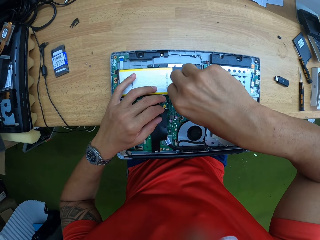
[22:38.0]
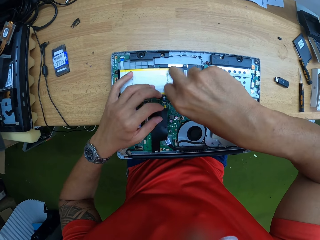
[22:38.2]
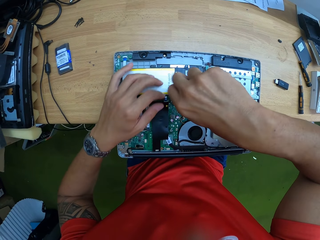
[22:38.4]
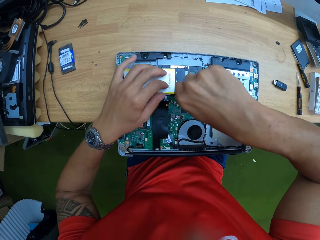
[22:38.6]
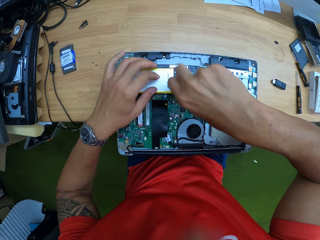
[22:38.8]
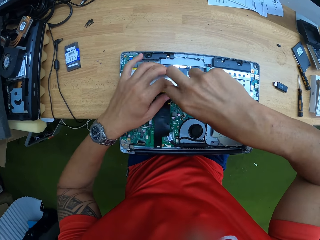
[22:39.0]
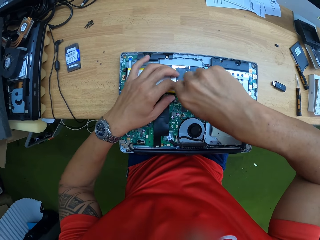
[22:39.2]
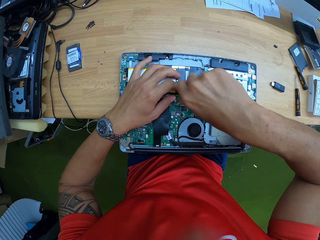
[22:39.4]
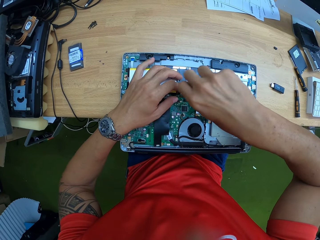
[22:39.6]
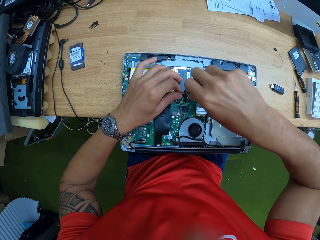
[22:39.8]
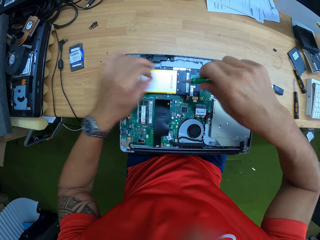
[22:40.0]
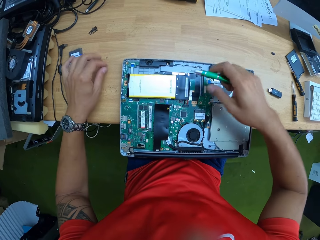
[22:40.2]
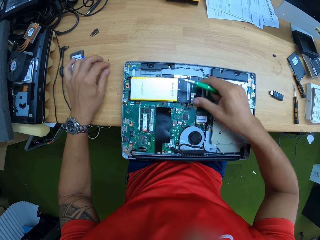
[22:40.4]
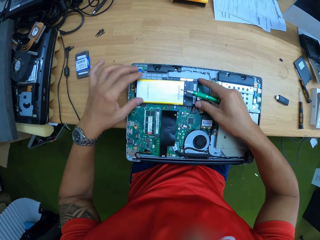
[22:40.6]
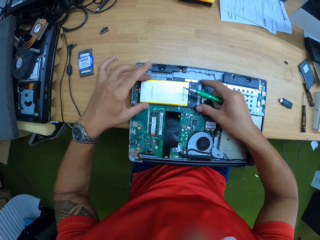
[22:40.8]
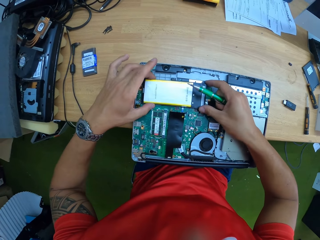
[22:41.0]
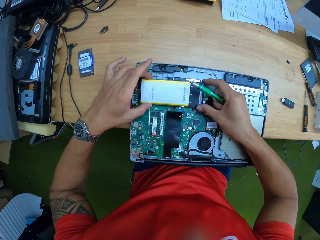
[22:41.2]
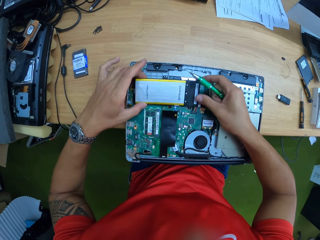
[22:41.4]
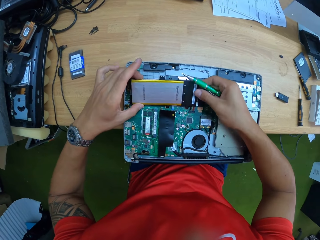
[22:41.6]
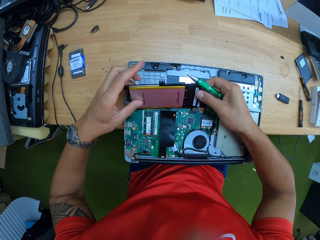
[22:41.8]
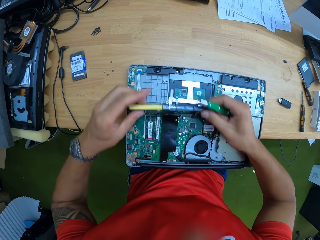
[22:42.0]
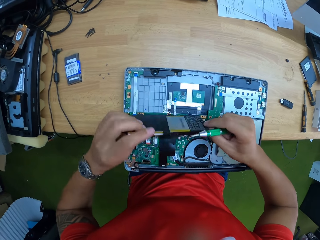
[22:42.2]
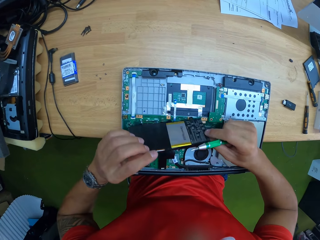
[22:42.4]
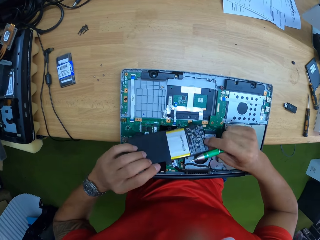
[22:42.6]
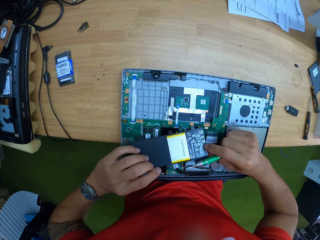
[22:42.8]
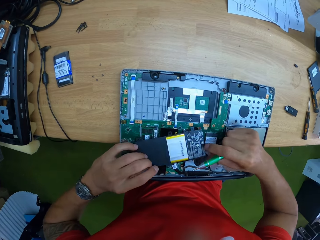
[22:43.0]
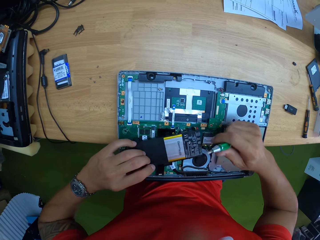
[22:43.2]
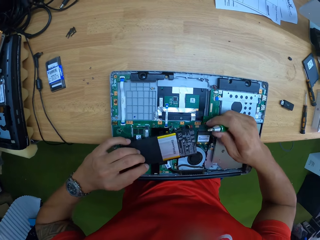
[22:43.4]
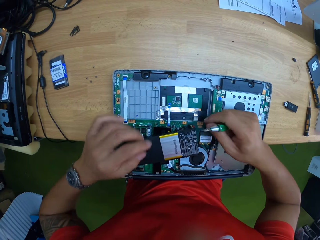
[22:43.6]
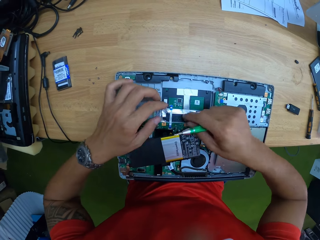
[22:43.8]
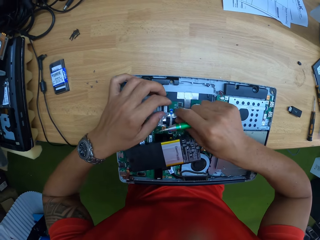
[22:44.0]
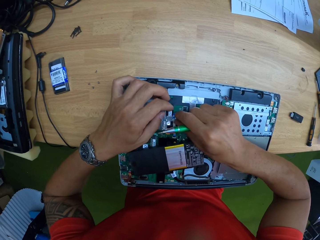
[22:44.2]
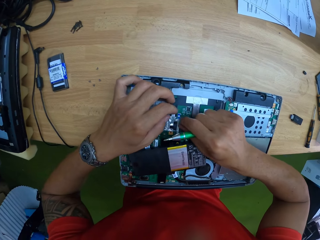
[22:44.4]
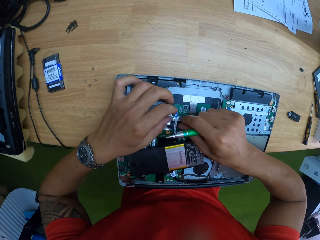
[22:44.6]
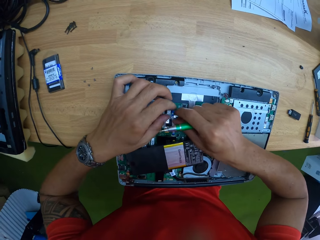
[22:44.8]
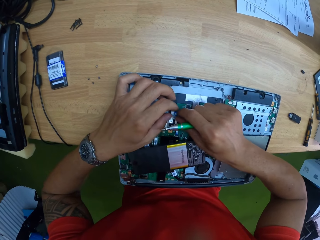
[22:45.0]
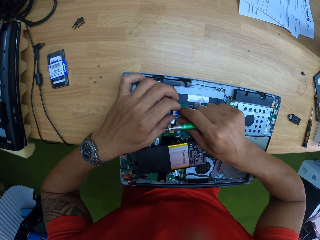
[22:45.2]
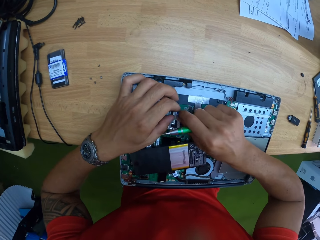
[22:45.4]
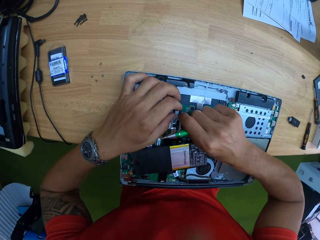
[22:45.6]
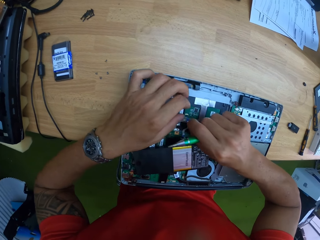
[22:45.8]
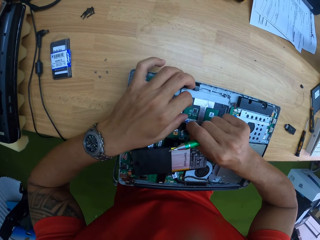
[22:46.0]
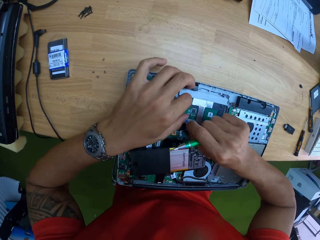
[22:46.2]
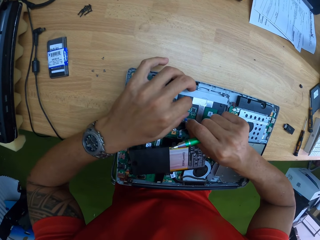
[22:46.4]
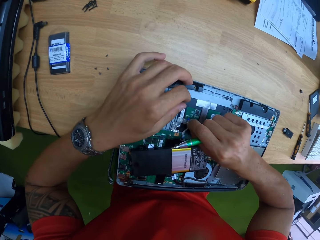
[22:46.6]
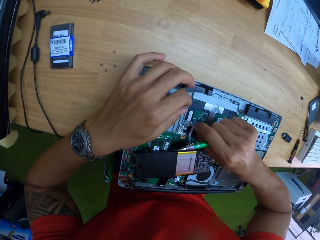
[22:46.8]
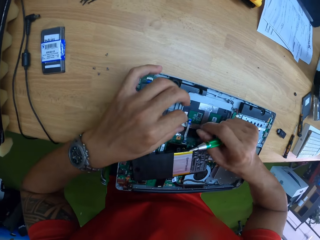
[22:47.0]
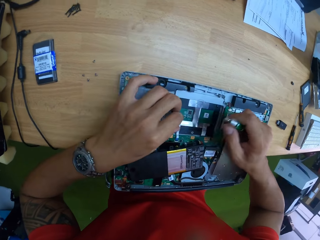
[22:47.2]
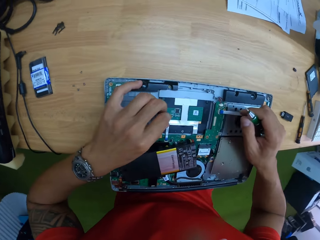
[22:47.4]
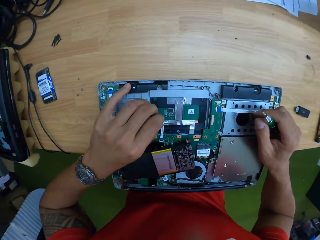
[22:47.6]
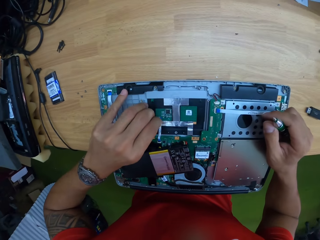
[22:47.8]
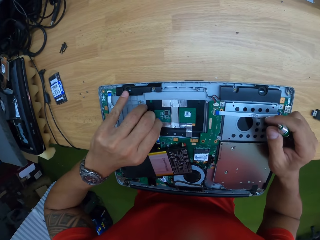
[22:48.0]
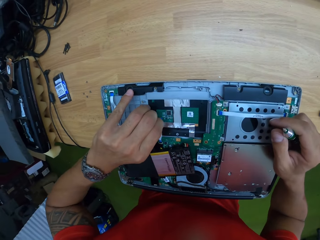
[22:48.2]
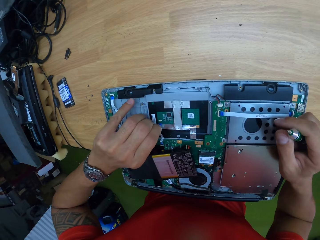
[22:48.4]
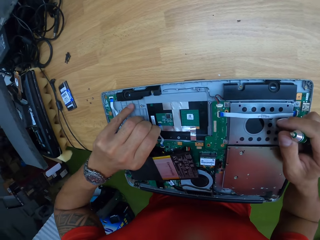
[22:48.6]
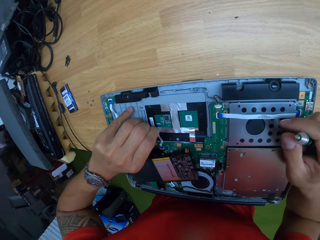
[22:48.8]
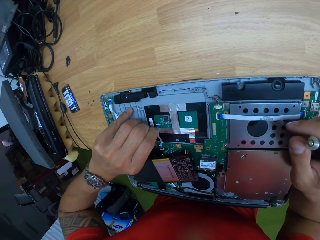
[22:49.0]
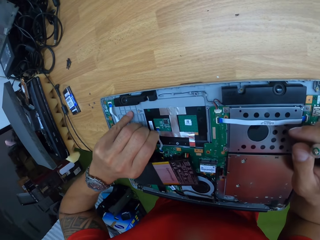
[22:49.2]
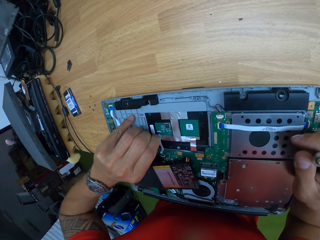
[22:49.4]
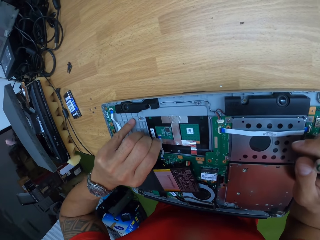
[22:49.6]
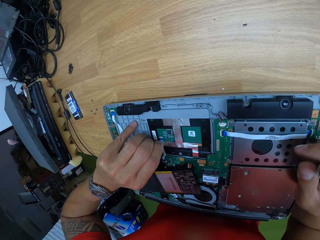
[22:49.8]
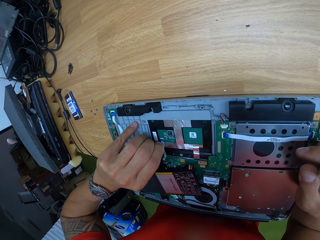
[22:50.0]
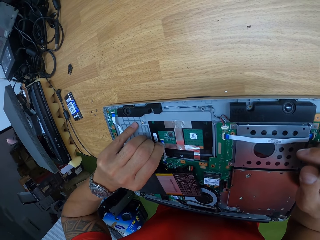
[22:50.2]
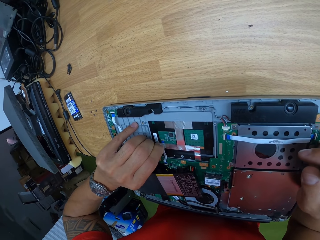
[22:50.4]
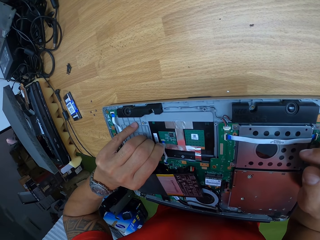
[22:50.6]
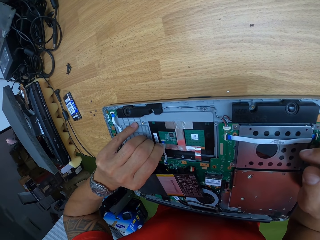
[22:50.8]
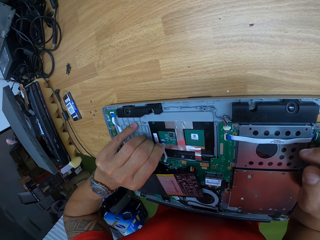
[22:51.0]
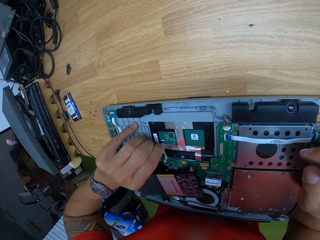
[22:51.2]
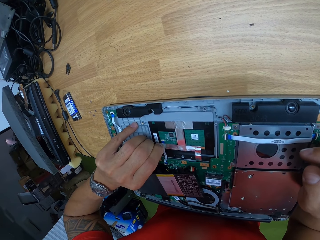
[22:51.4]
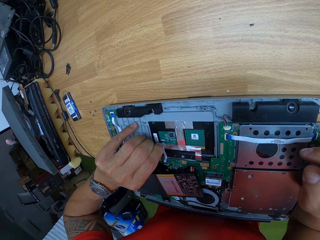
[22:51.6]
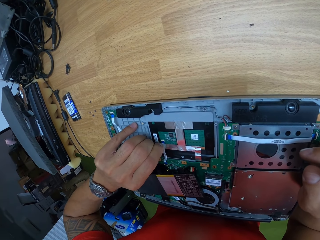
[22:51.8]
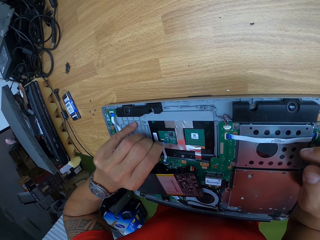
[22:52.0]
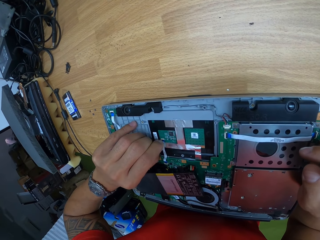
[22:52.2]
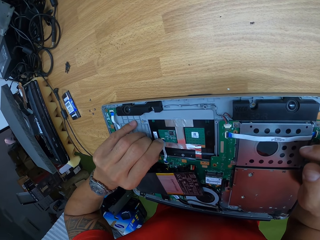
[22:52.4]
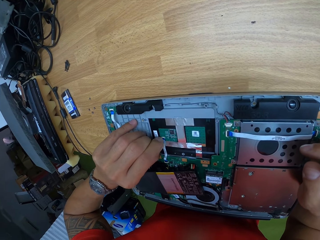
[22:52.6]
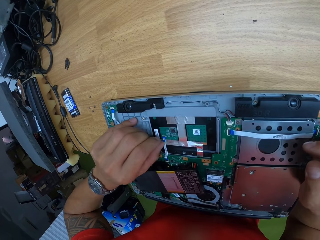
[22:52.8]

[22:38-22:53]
The camera wearer loosens a screw. He drops the screw on the table with his left hand. He picks up a battery from the motherboard with both hands. He holds the hard disk, turns the hard disk, and puts the hard disk on the motherboard. He holds the ribbon cable. He handles the metallic strip in the motherboard with both hands. He handles the metallic strip in the motherboard with his left hand. He connects the ribbon cable to the port.

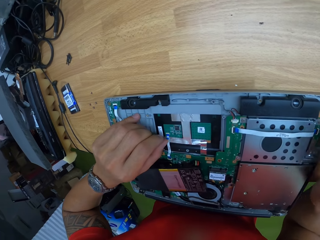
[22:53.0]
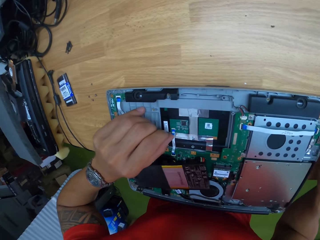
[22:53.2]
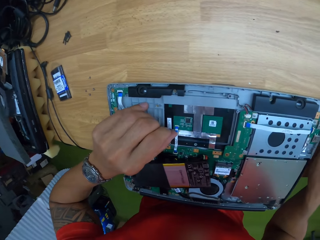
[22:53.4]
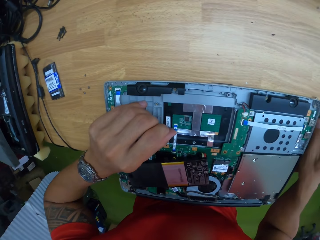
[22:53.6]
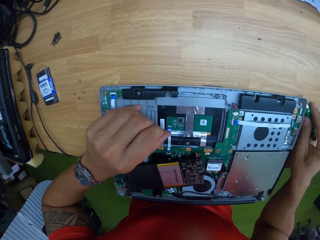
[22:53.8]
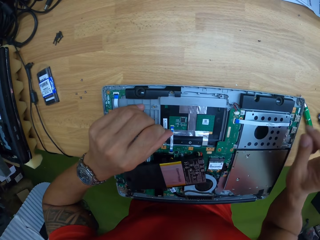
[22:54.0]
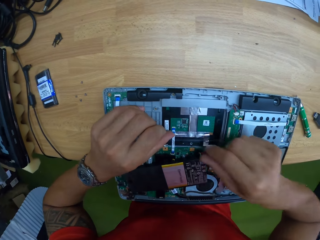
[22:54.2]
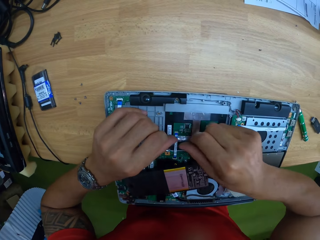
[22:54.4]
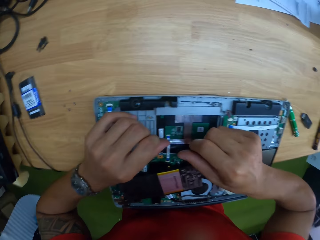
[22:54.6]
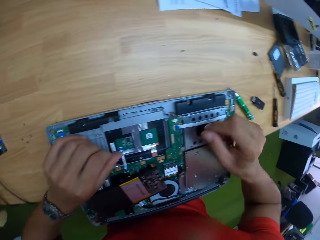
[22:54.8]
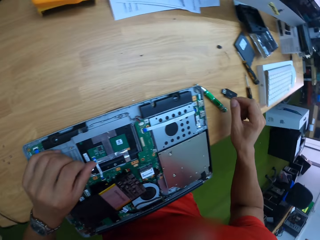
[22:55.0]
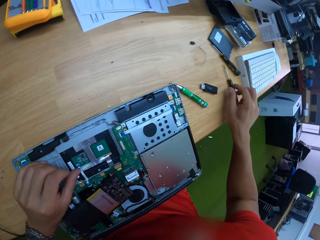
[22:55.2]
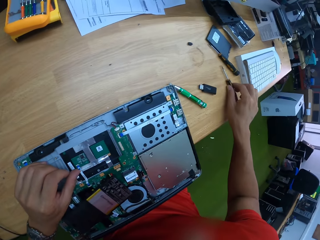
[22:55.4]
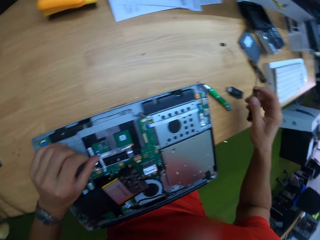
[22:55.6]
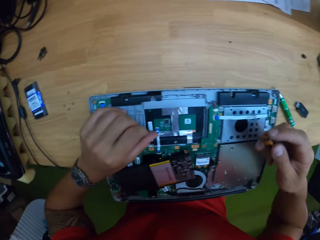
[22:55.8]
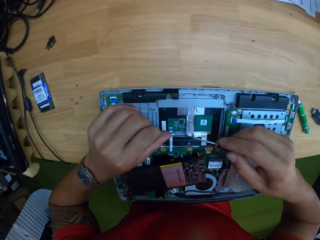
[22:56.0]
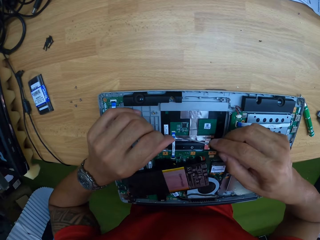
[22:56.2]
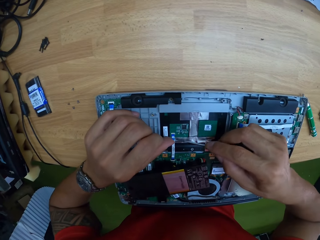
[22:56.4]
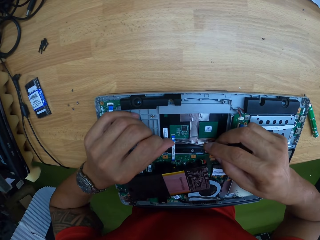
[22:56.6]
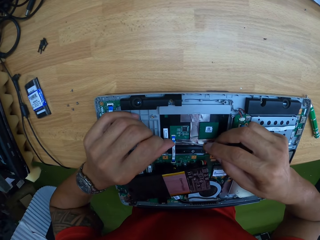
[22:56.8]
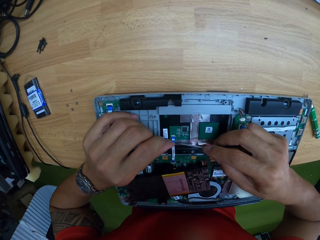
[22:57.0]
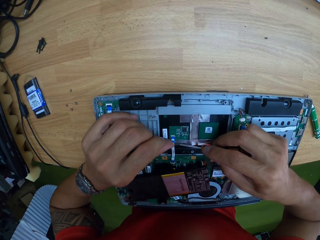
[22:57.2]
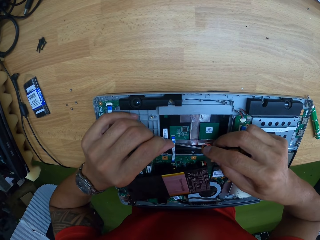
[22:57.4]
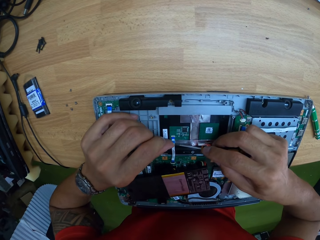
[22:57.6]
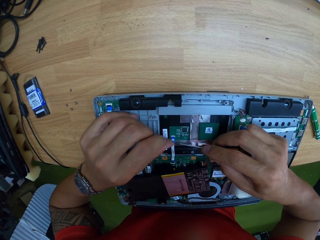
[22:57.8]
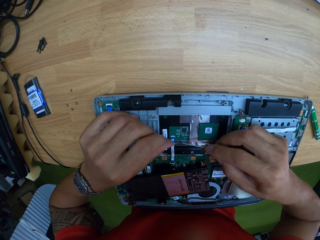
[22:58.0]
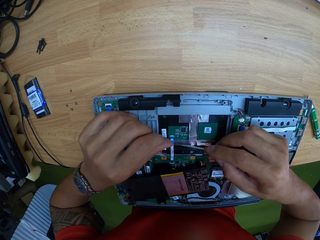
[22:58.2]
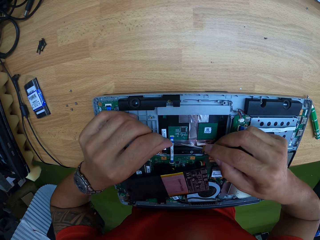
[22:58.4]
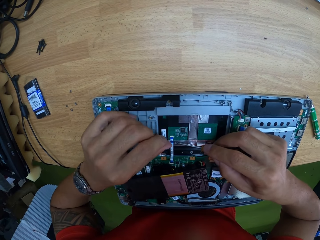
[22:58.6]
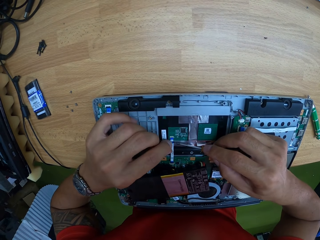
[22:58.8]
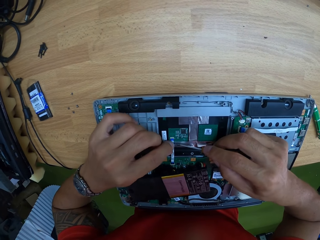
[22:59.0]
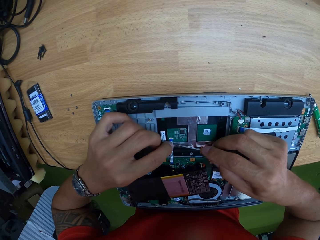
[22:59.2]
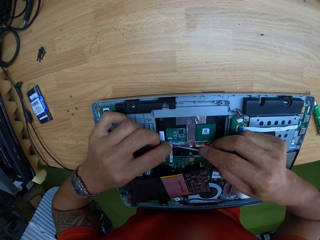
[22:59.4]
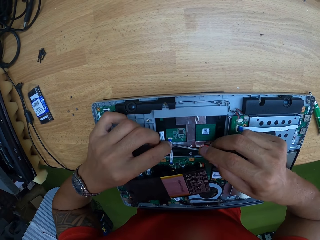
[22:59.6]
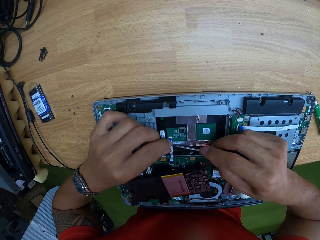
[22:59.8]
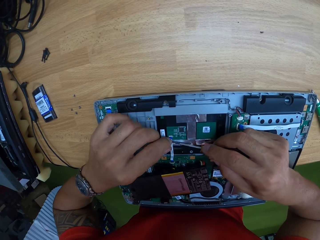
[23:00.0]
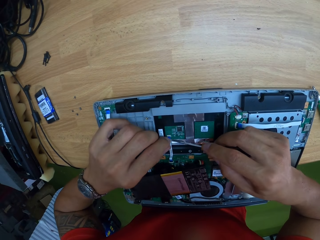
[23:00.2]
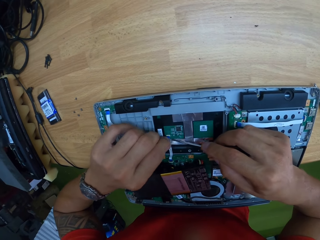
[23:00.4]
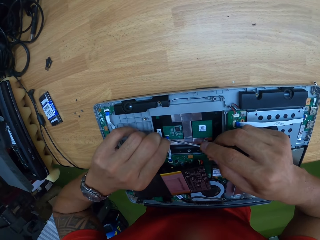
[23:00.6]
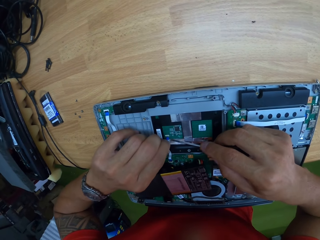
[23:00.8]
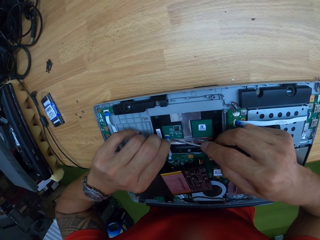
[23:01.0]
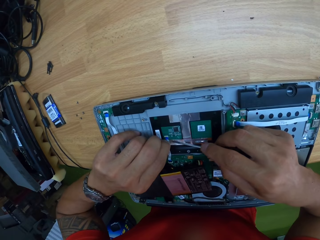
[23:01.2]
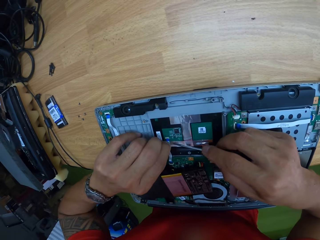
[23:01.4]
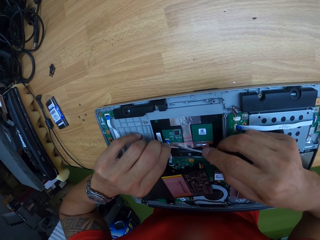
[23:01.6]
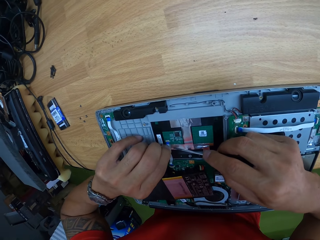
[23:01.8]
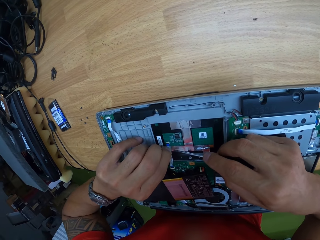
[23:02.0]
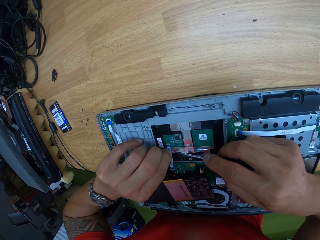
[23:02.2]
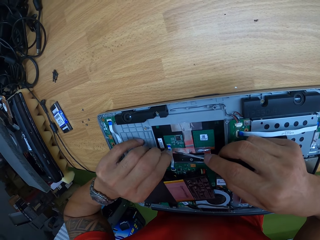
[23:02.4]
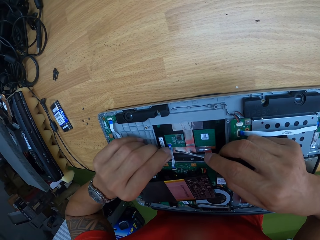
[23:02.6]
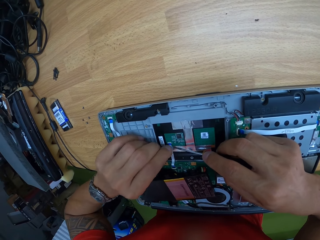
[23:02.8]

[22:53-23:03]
The camera wearer drops the screwdriver on the table with his right hand. He handles the metallic strip in the motherboard with both hands. He picks up the screwdriver from the table with his right hand. He pins the metallic strip with the screwdriver in his right hand. He pushes the ribbon with the screwdriver.
